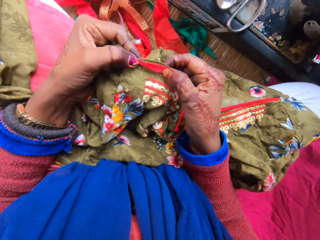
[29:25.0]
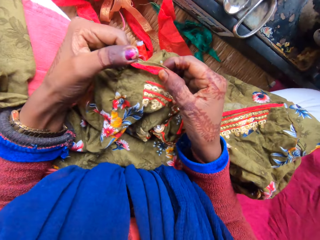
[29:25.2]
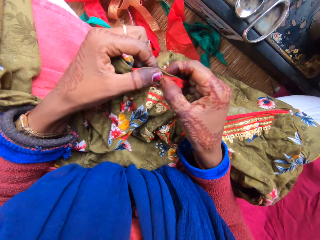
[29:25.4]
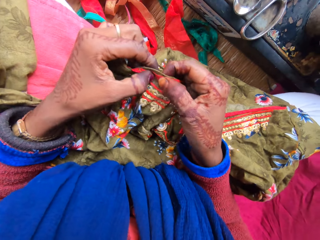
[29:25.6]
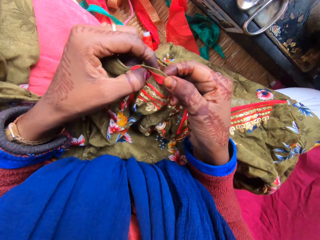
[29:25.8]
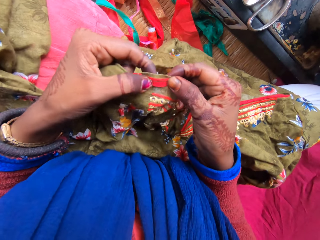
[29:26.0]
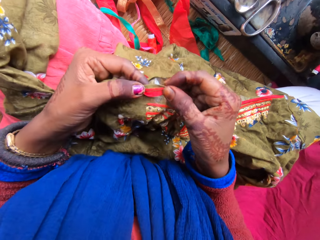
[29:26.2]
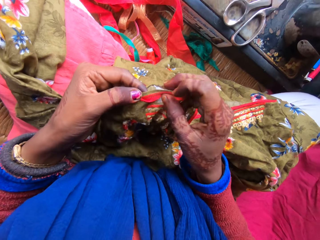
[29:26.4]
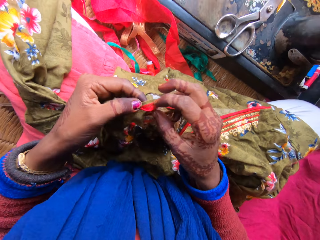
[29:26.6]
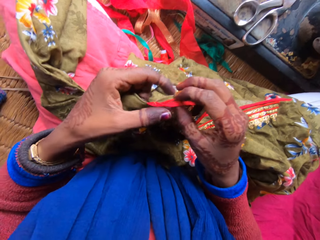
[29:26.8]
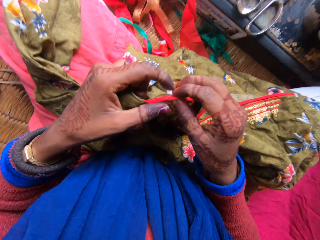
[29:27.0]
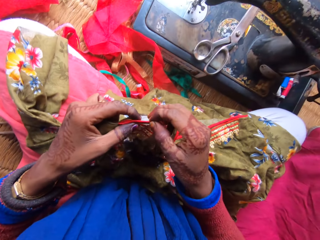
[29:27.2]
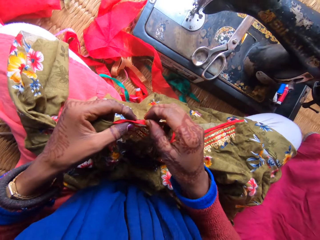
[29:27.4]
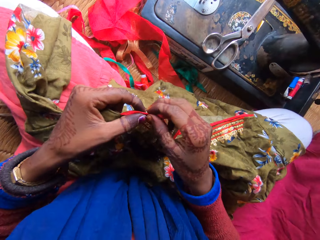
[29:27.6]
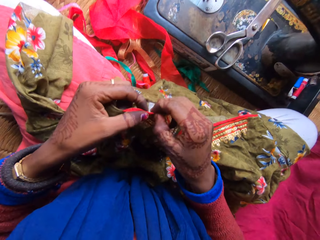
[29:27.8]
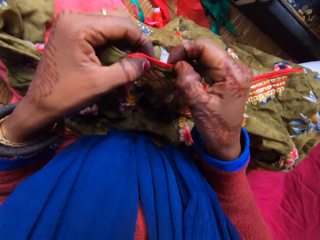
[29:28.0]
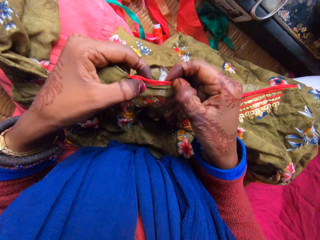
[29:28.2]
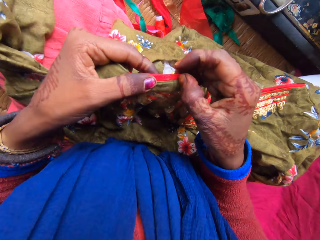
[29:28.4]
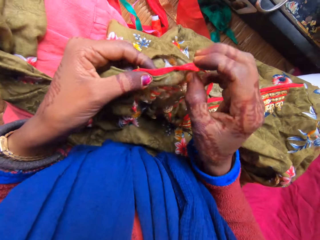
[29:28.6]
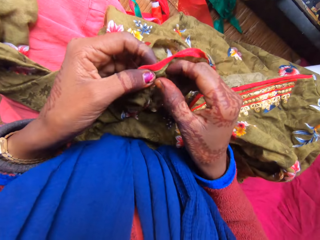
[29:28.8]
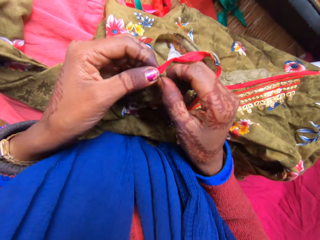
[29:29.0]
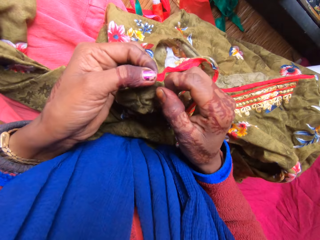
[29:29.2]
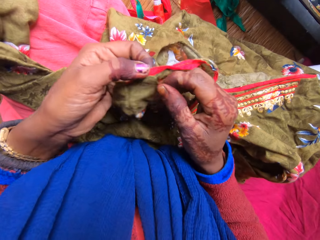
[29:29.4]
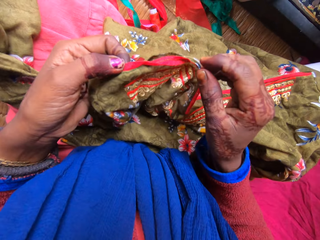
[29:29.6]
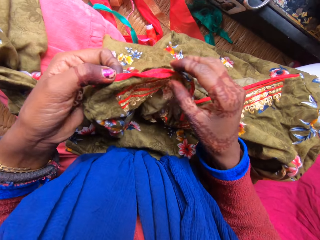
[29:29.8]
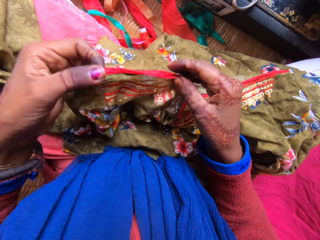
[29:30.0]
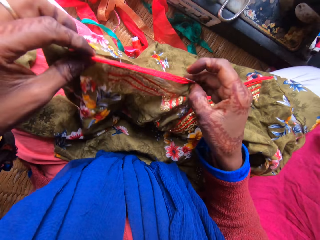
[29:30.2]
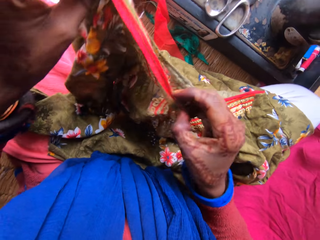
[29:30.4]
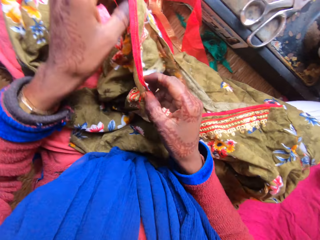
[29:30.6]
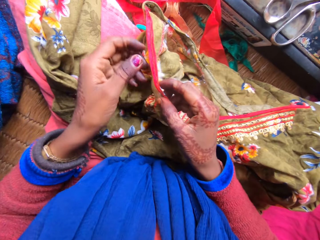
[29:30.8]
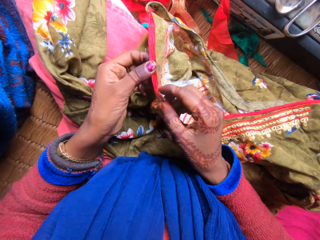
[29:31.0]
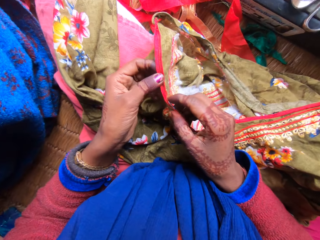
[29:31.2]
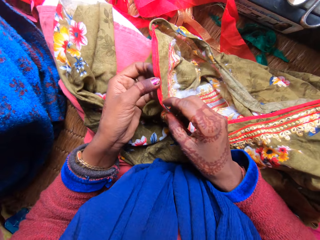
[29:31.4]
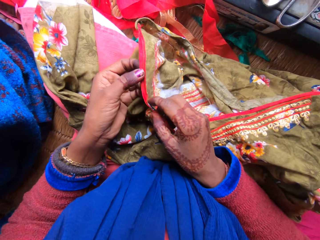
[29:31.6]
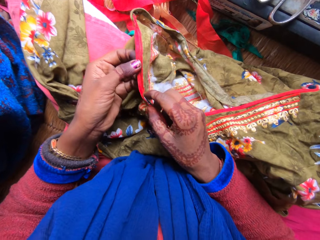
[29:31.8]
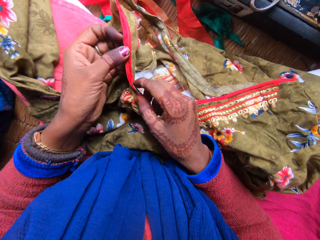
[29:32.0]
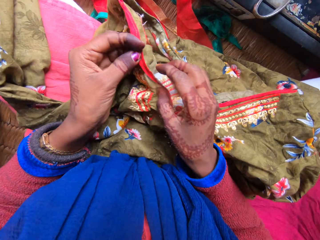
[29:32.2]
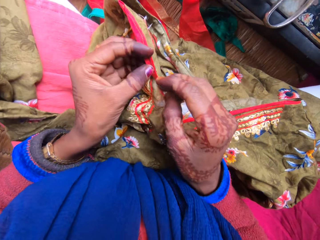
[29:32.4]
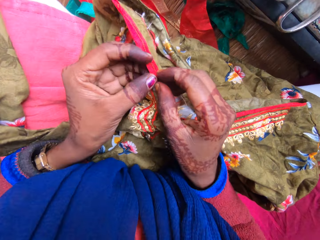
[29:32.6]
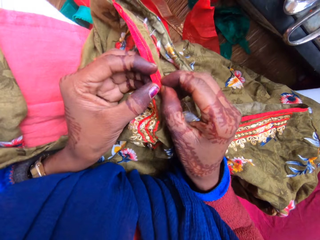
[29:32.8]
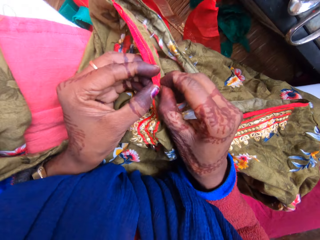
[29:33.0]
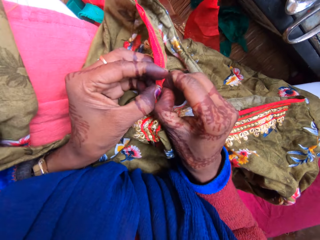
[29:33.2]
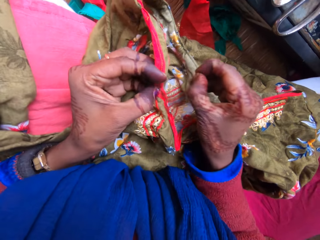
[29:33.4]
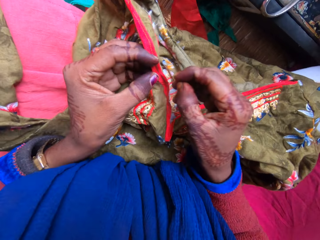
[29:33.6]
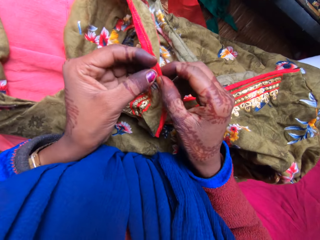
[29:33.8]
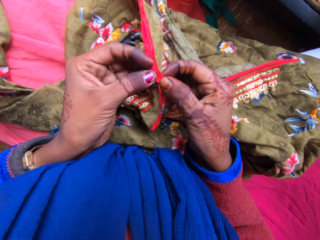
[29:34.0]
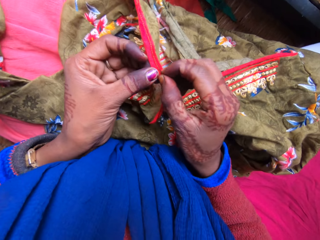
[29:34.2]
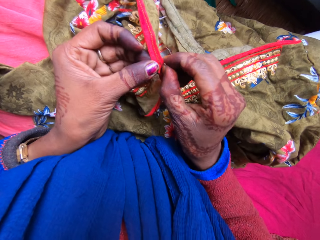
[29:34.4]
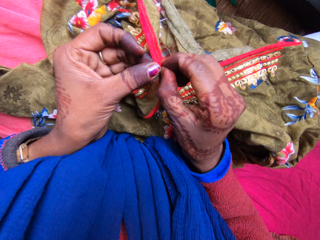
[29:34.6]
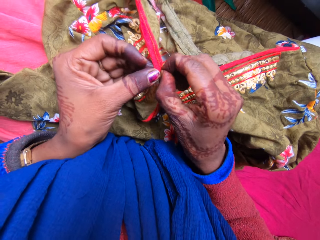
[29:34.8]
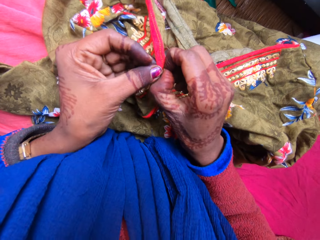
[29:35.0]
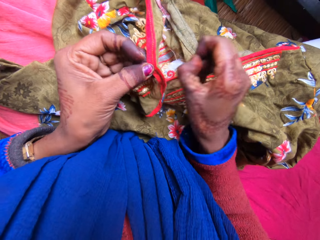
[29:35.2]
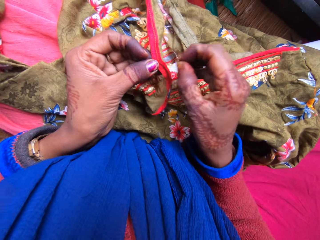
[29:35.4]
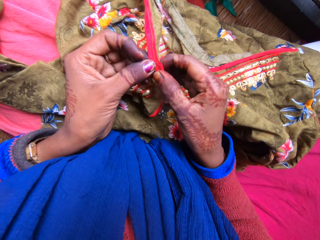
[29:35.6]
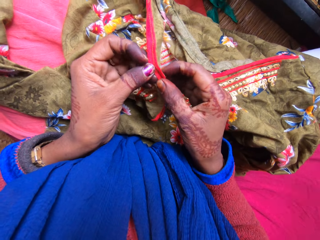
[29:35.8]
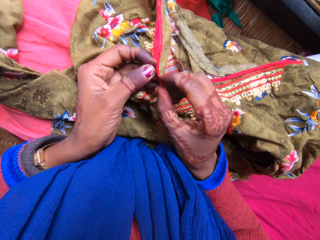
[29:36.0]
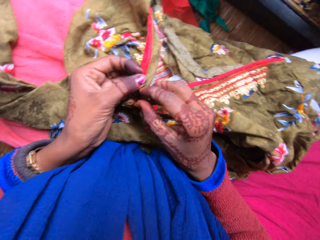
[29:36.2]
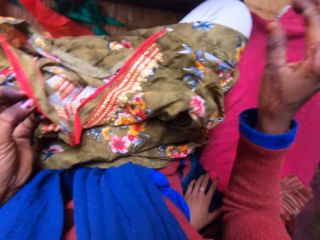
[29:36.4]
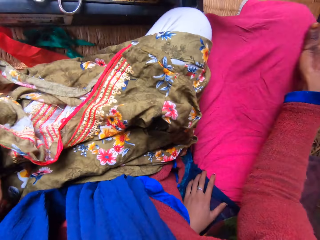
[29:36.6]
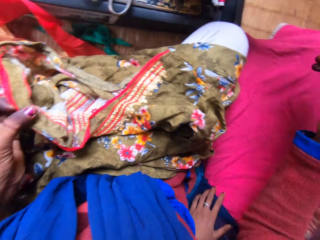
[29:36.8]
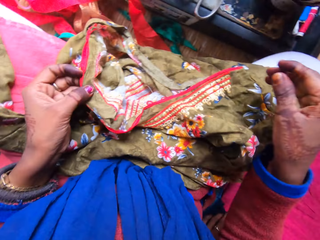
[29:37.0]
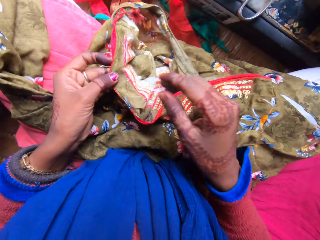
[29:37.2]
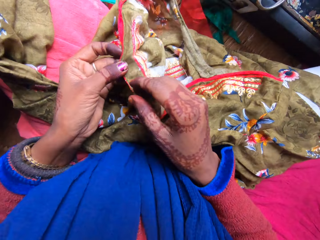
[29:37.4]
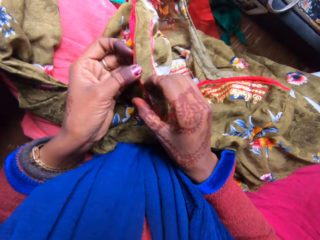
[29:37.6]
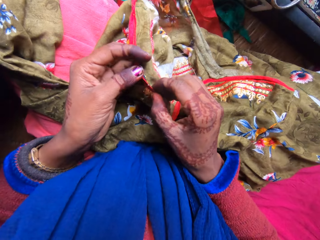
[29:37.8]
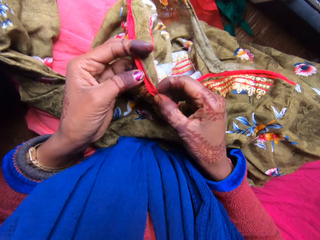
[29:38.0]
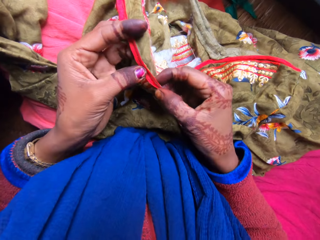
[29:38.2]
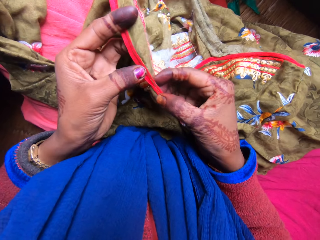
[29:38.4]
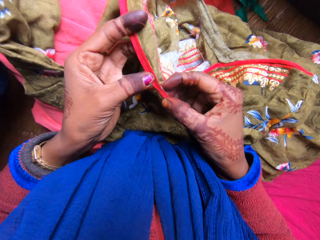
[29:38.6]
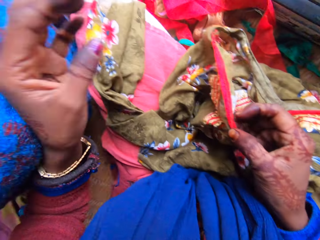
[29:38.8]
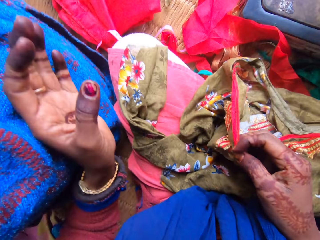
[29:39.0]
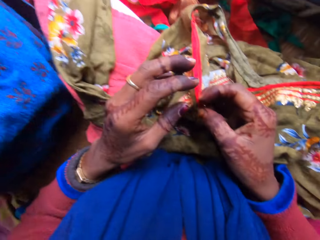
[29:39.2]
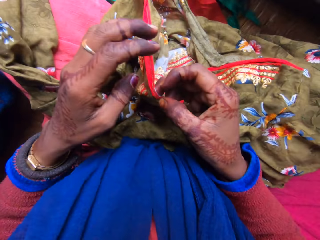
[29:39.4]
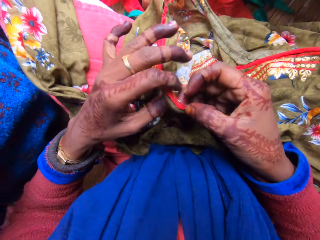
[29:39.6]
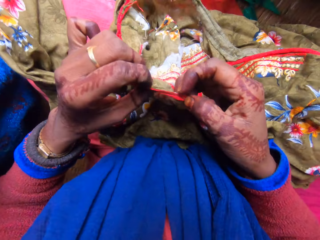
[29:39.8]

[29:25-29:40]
The camera wearer loosens the seam on the cloth. They remove a weaving thread on the piece of cloth. They hold the piece of cloth with their hand. They tap their leg.

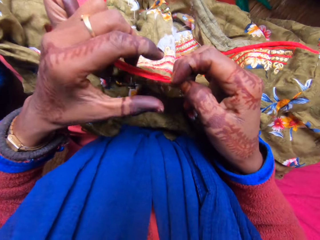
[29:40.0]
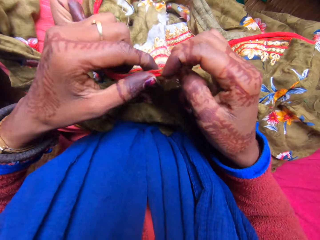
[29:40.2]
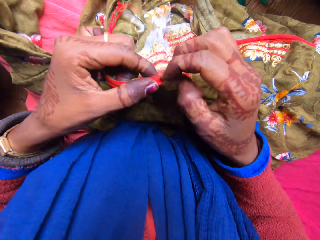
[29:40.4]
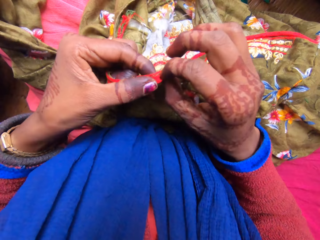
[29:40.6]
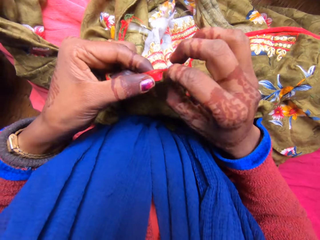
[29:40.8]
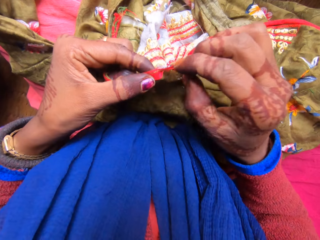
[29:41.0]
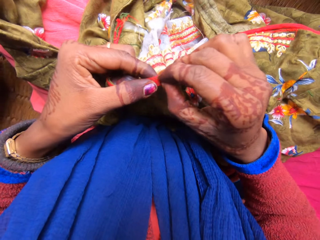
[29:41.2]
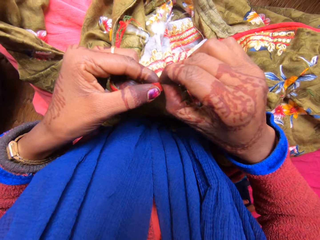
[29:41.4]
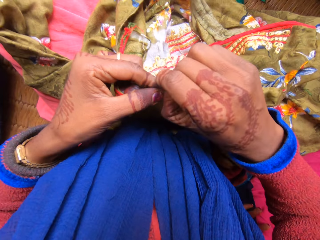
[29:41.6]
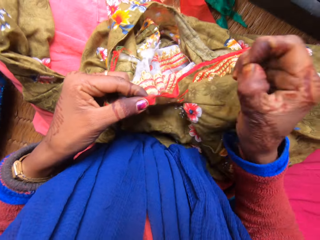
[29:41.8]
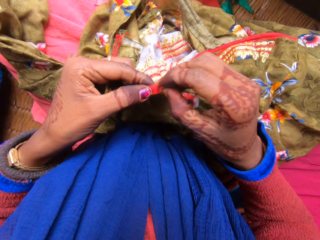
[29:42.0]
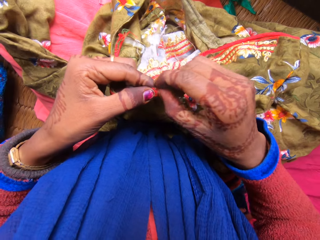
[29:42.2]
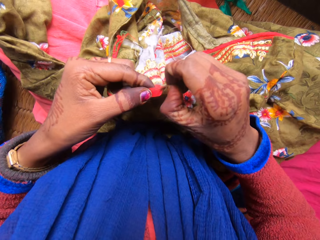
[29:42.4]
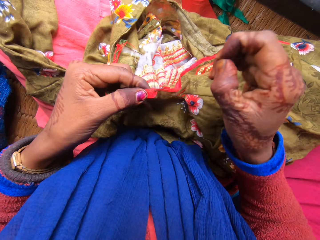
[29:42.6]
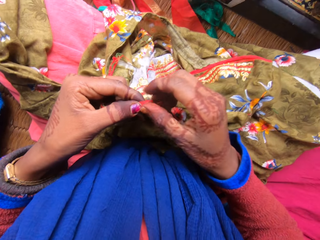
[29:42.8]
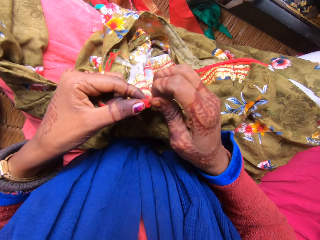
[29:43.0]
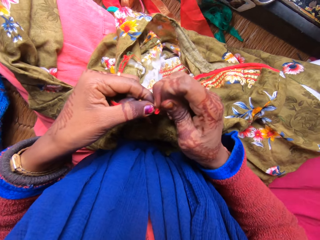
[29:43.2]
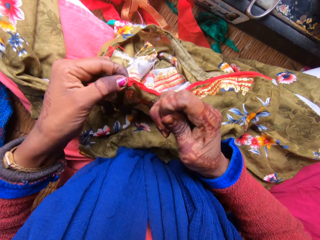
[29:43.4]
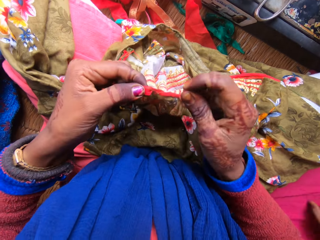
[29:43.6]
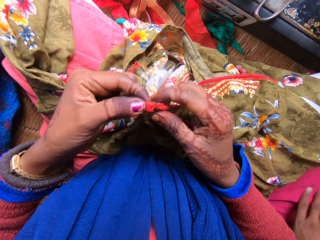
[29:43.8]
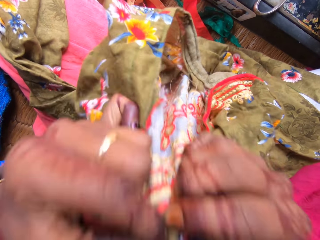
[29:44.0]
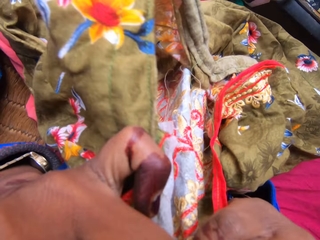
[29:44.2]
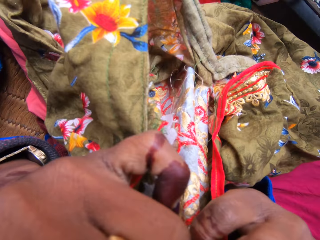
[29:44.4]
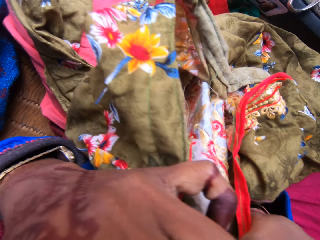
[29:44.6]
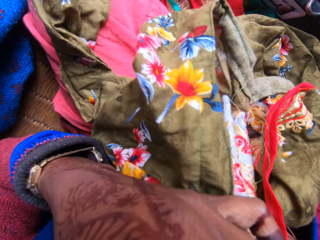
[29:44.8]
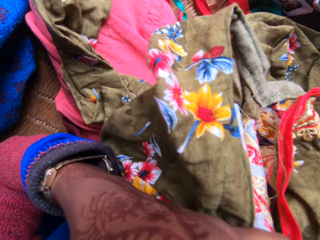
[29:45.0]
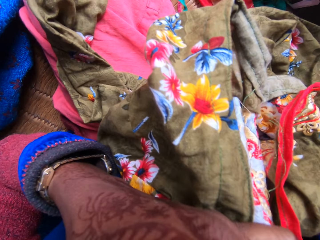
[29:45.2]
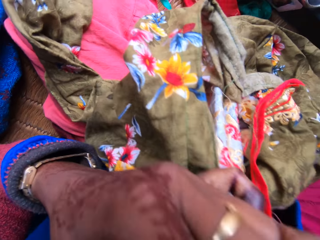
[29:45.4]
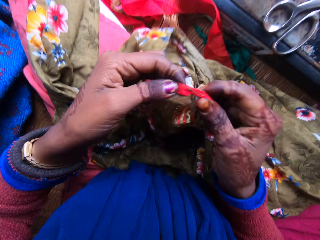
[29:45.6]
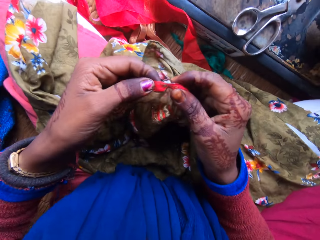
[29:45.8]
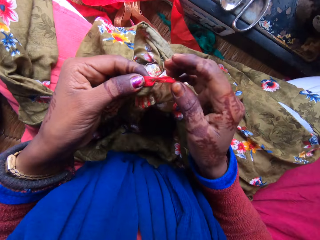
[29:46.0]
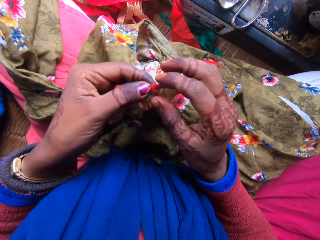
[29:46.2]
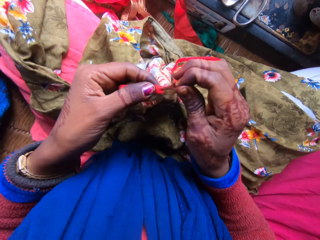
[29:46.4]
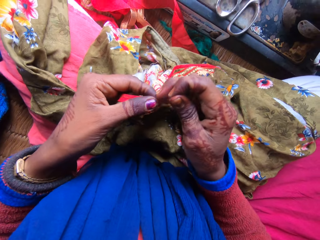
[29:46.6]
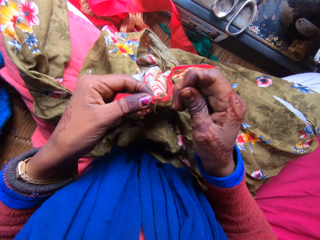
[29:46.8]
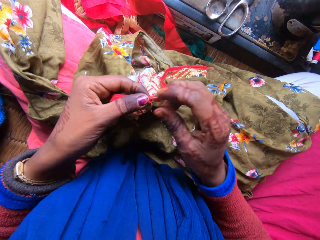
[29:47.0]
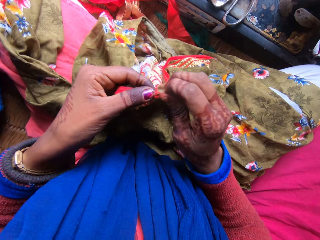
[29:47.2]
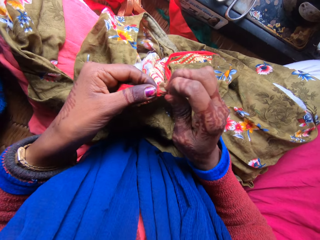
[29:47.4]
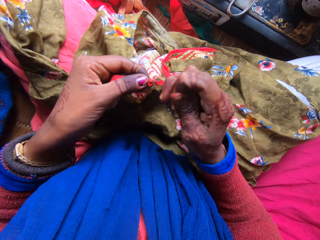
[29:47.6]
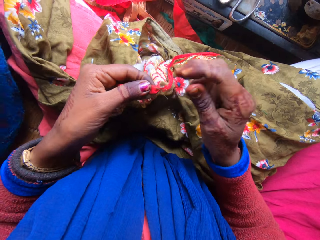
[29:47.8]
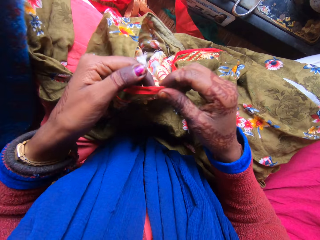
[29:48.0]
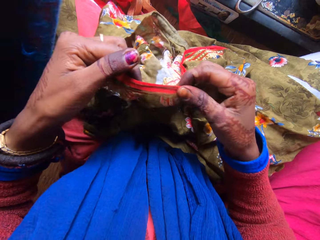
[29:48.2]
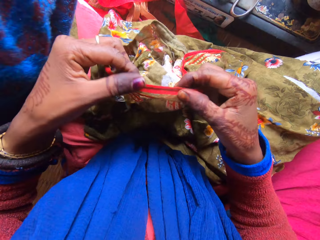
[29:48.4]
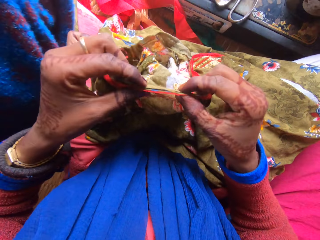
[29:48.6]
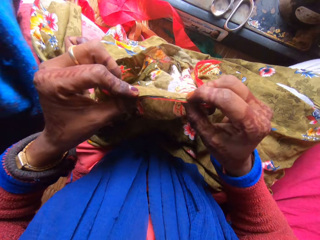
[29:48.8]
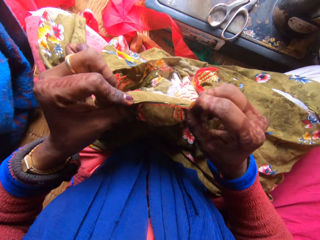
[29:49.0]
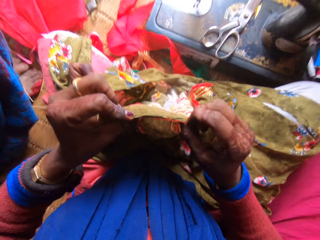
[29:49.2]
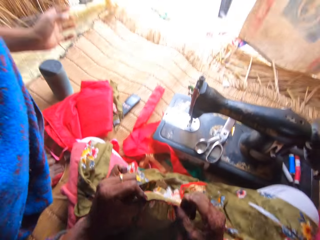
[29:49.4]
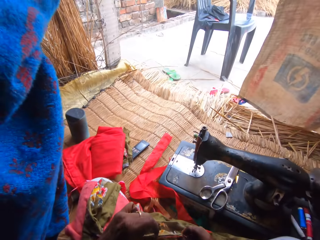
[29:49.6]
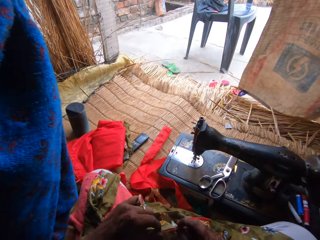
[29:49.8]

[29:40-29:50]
The camera wearer continues loosening the seam on the cloth. They remove a weaving thread on the piece of cloth. They cut a thread from the cloth with their teeth. They remove the weaving thread with their mouth. They continue loosening the seam on the cloth. They hold the piece of cloth with their hand.
